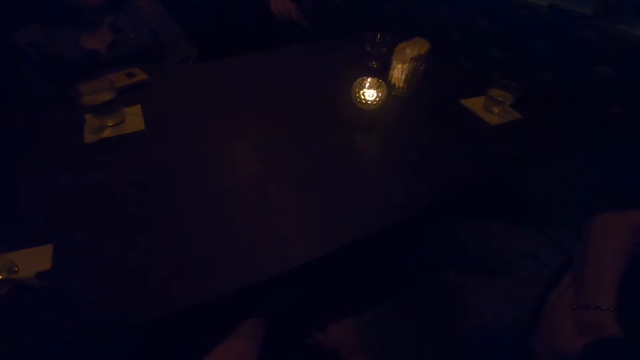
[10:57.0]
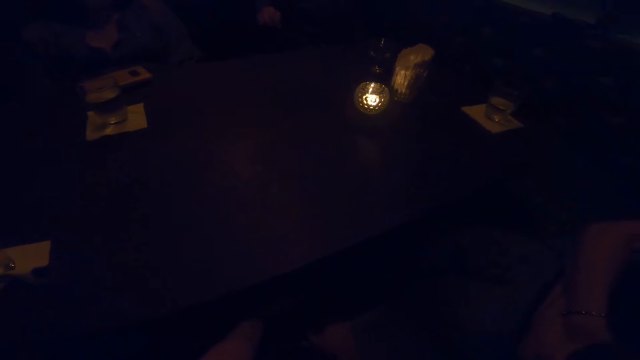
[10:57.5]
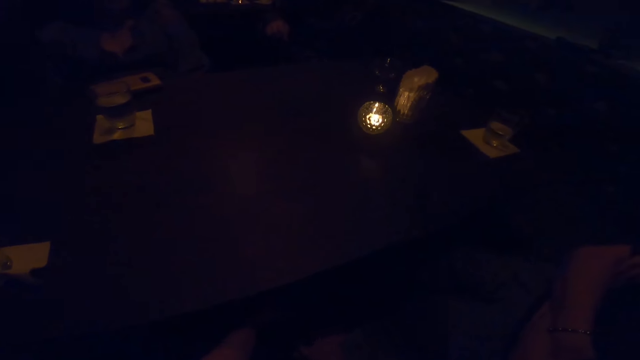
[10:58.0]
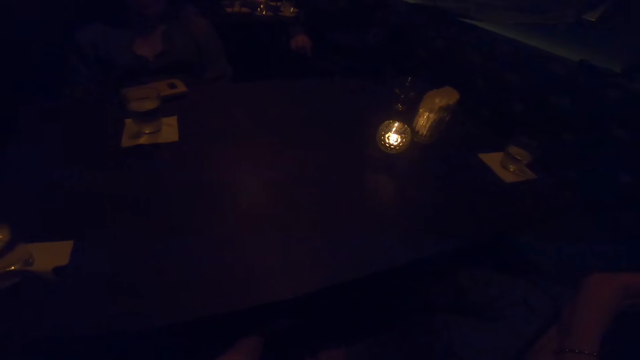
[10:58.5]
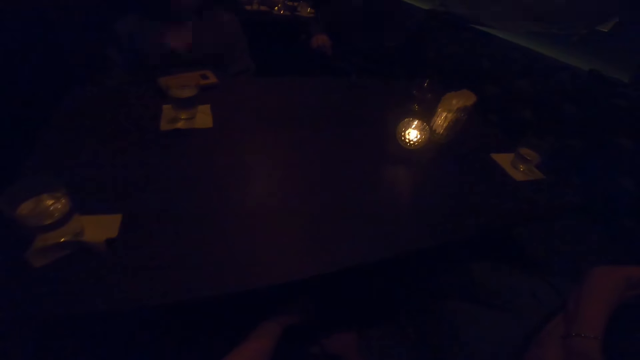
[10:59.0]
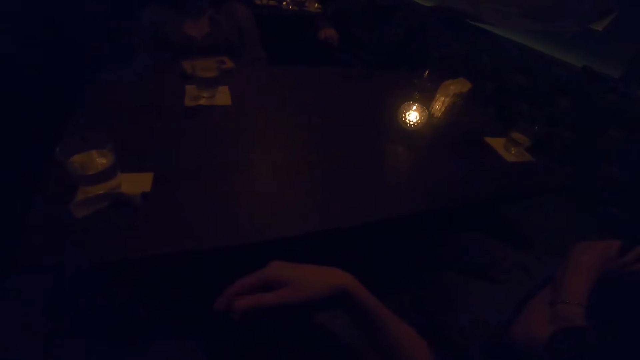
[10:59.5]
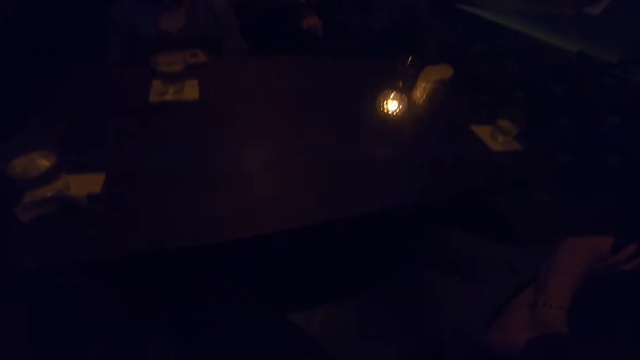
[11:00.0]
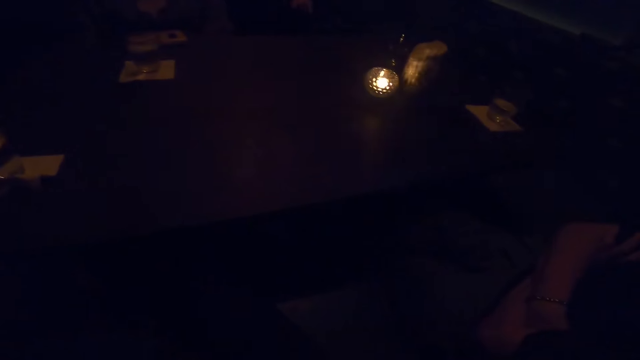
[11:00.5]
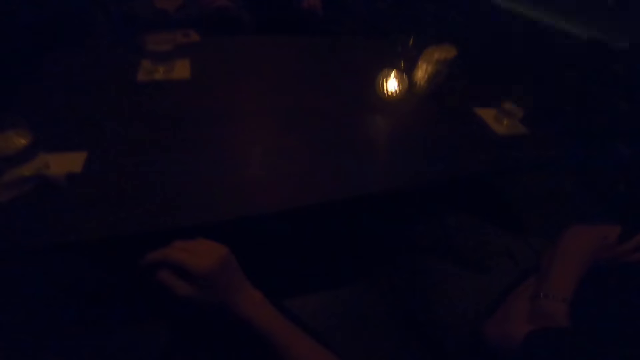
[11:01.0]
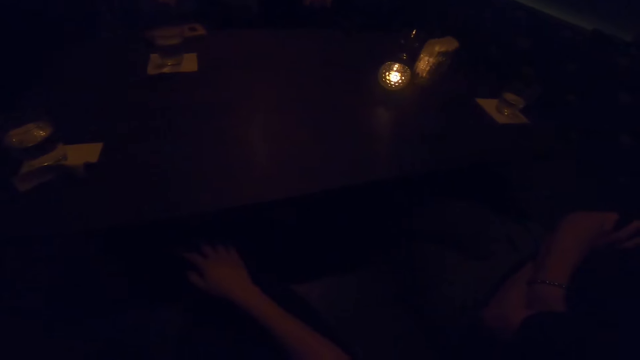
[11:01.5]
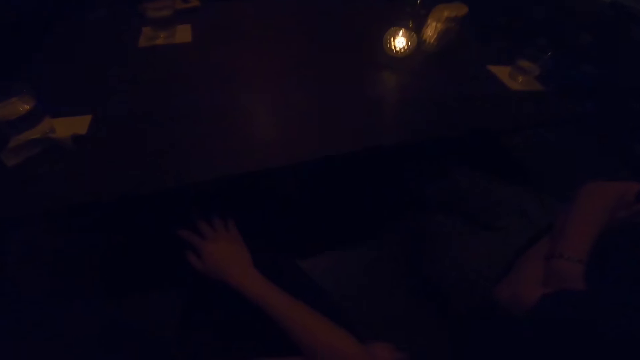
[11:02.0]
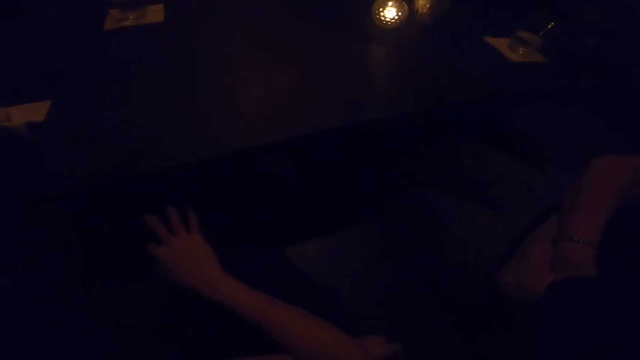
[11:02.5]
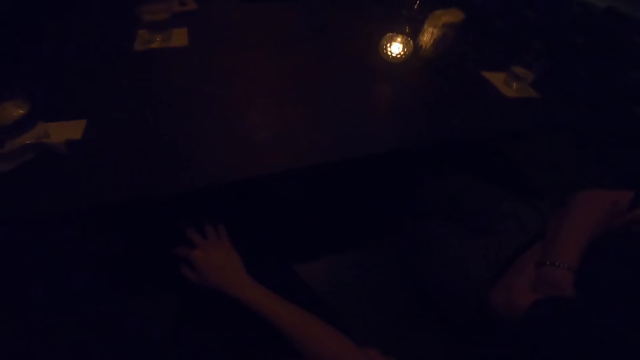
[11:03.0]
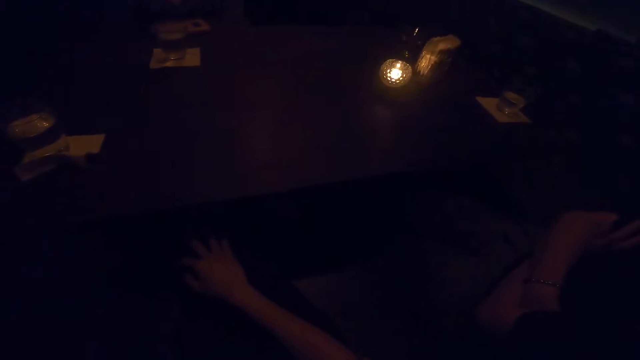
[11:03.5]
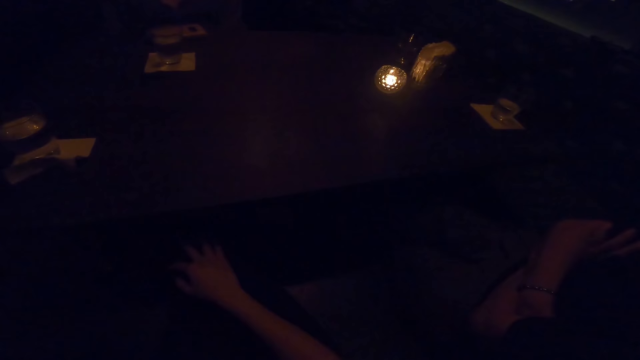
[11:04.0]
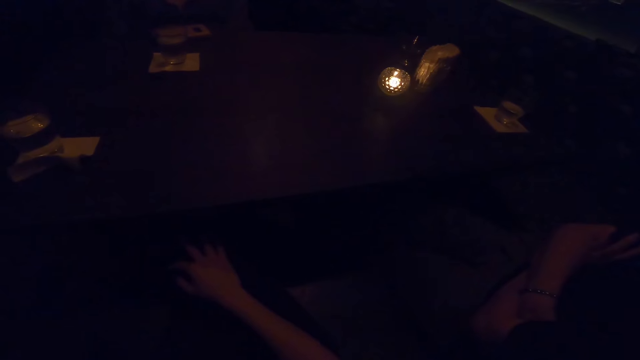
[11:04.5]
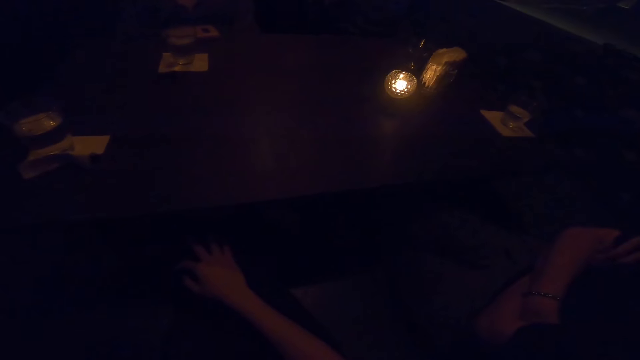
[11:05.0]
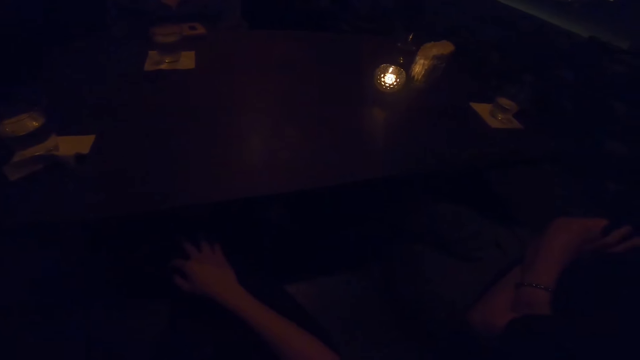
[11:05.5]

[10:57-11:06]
The camera wearer lifts her hand. She places her hand on her lap. She stares at the table.

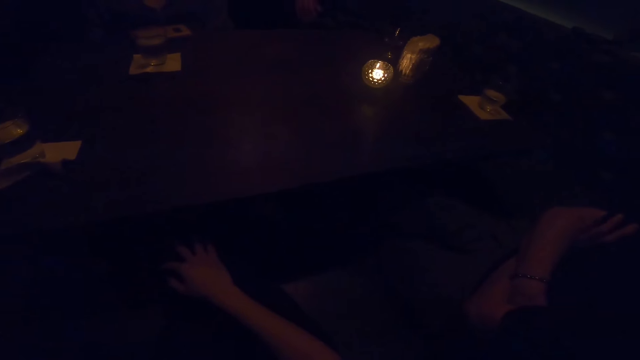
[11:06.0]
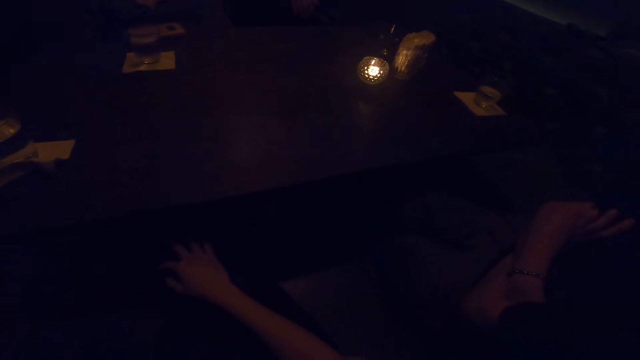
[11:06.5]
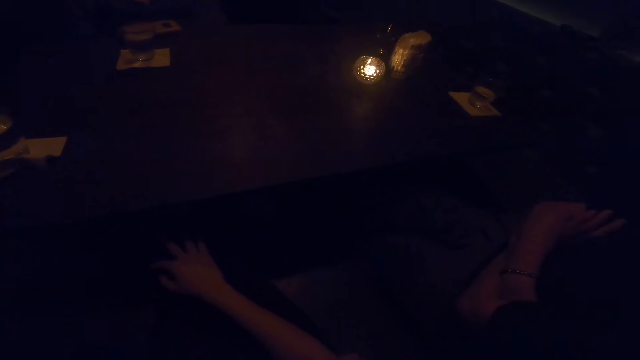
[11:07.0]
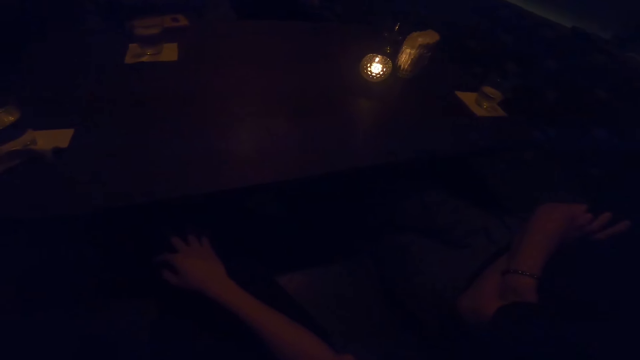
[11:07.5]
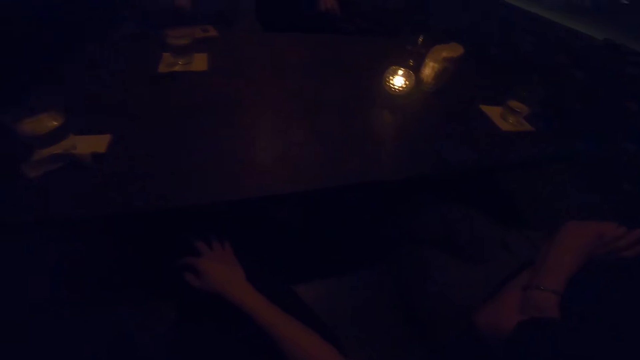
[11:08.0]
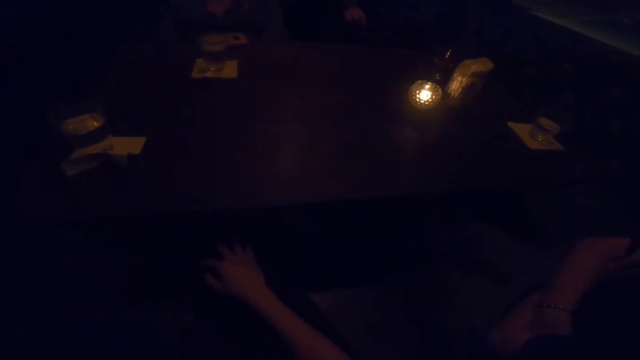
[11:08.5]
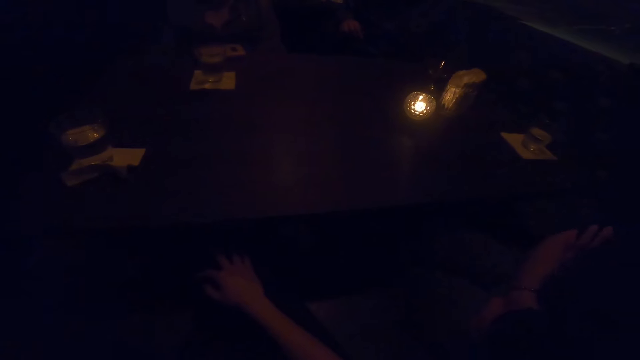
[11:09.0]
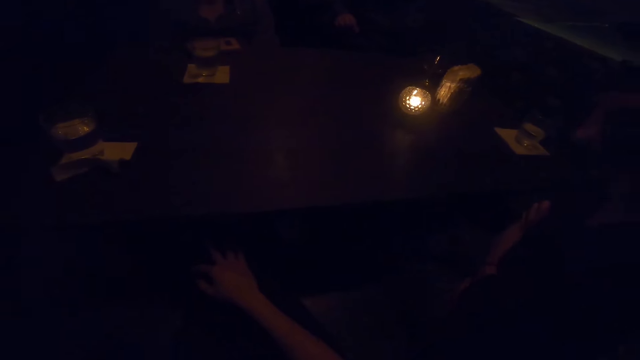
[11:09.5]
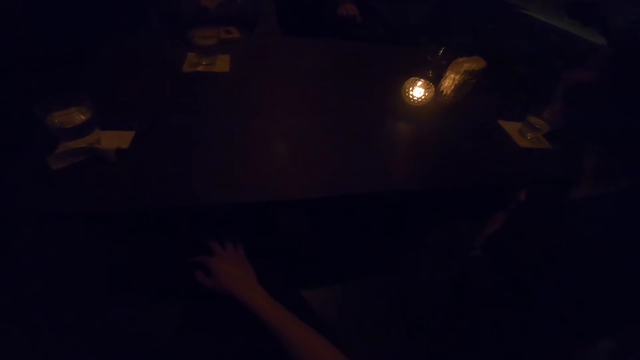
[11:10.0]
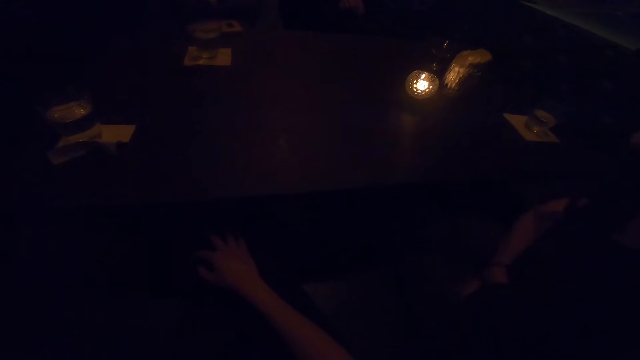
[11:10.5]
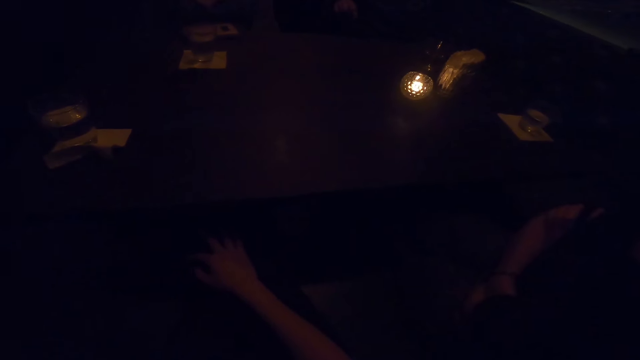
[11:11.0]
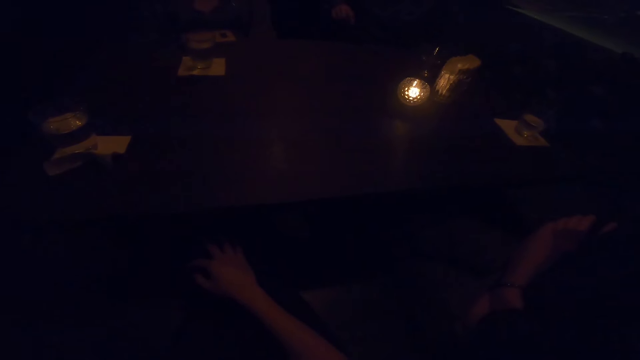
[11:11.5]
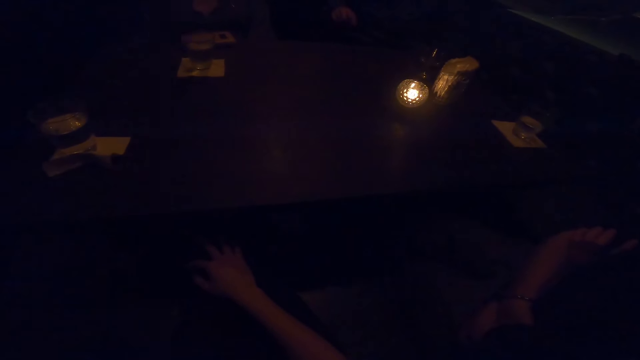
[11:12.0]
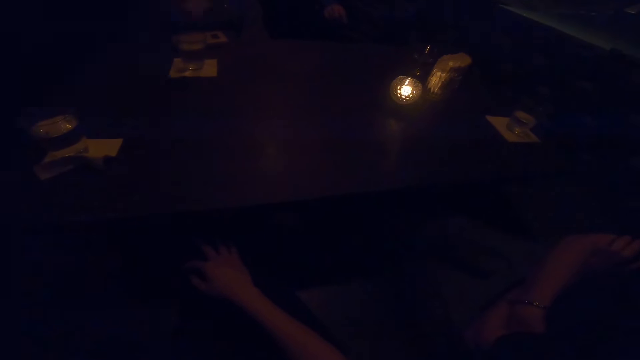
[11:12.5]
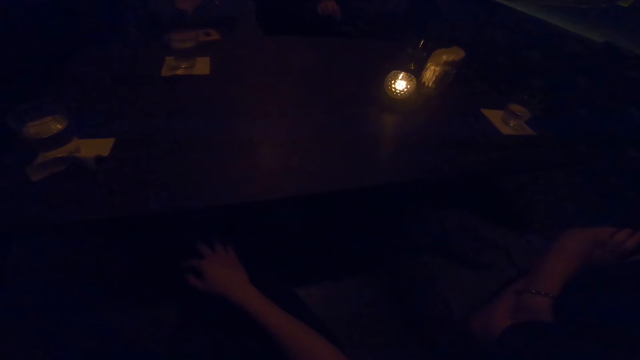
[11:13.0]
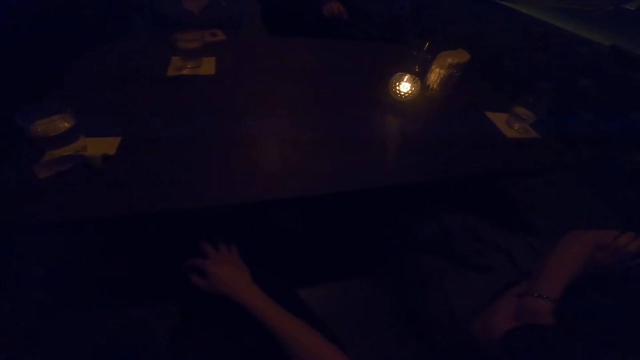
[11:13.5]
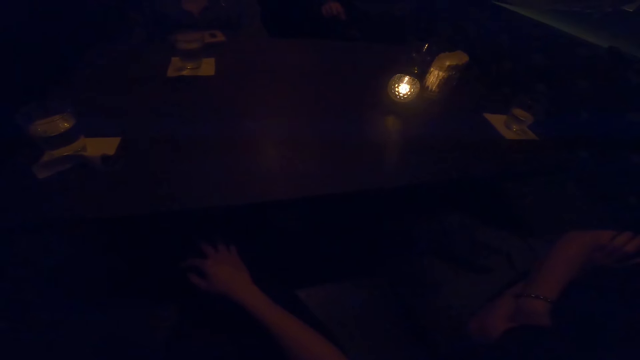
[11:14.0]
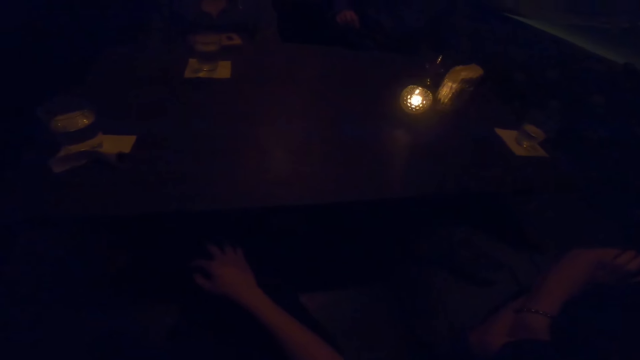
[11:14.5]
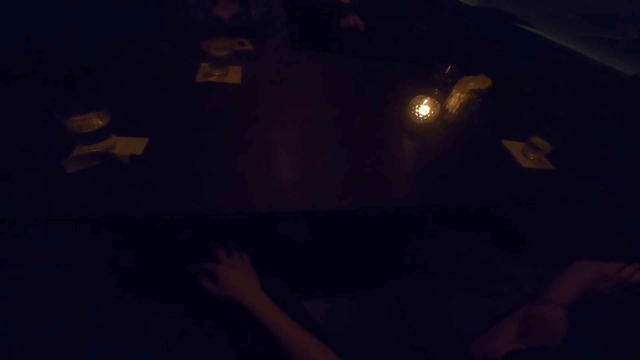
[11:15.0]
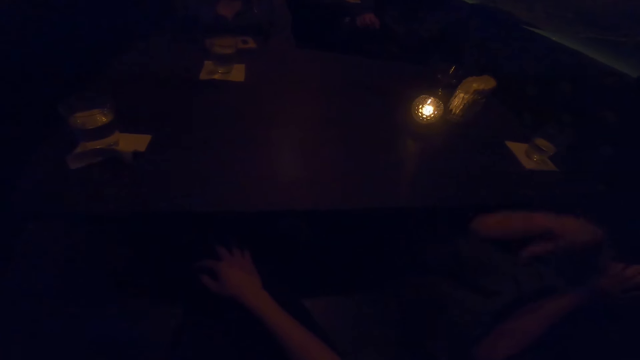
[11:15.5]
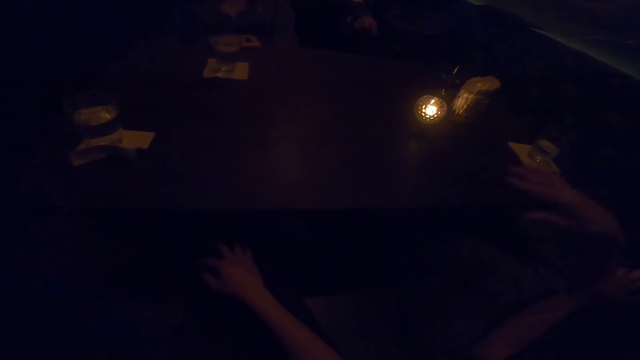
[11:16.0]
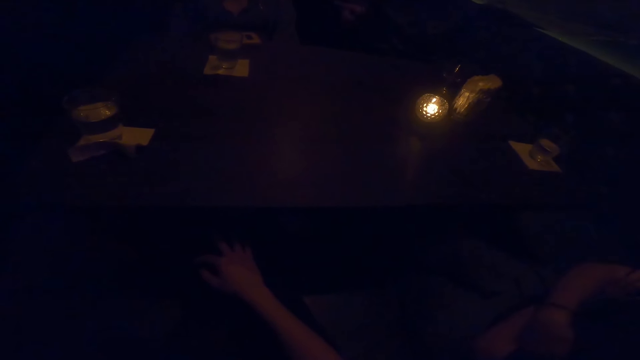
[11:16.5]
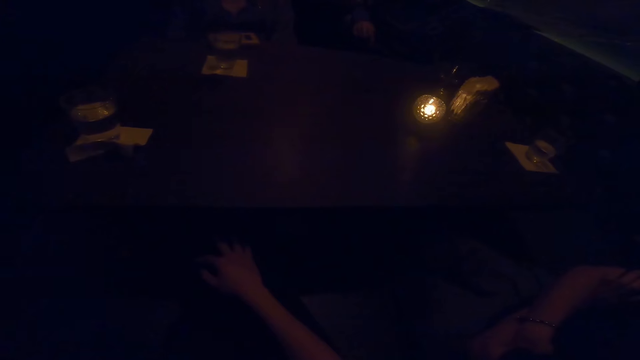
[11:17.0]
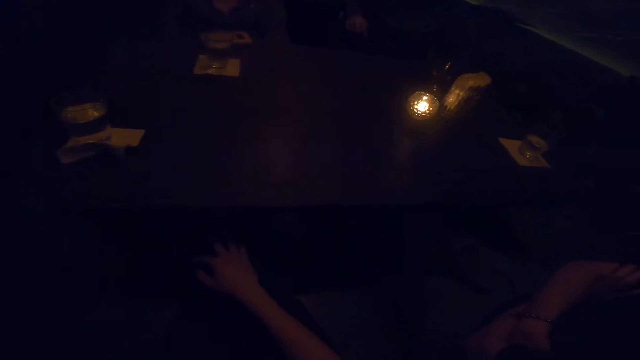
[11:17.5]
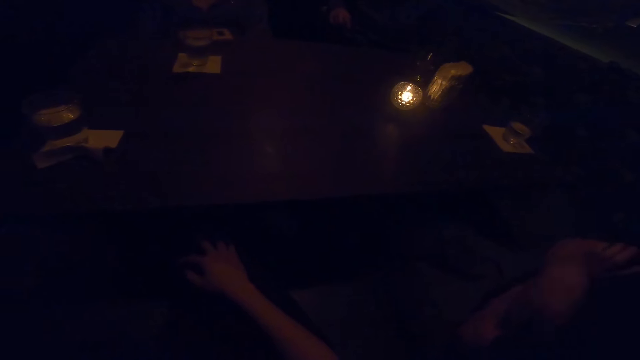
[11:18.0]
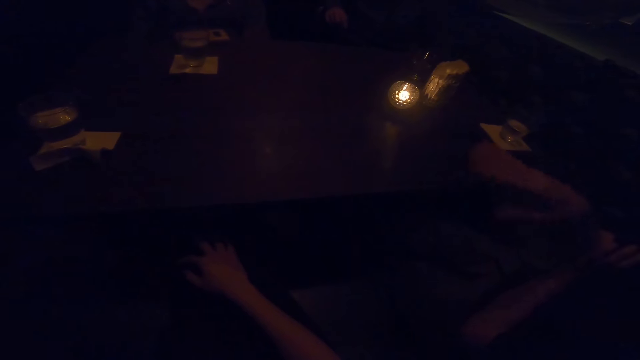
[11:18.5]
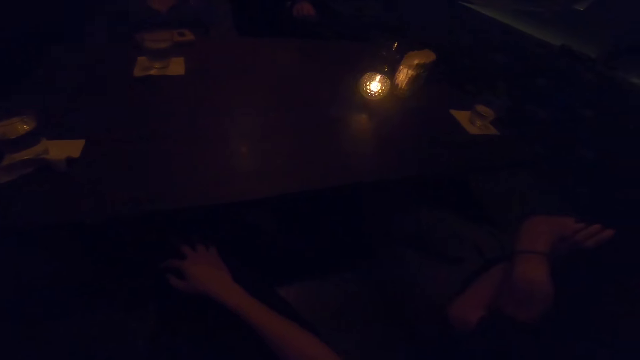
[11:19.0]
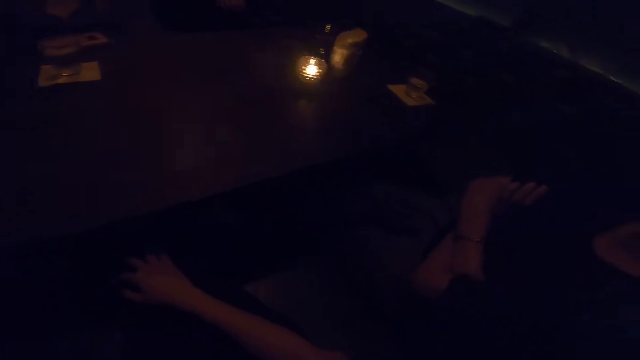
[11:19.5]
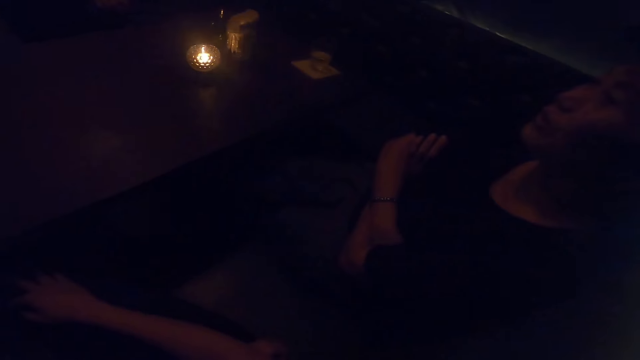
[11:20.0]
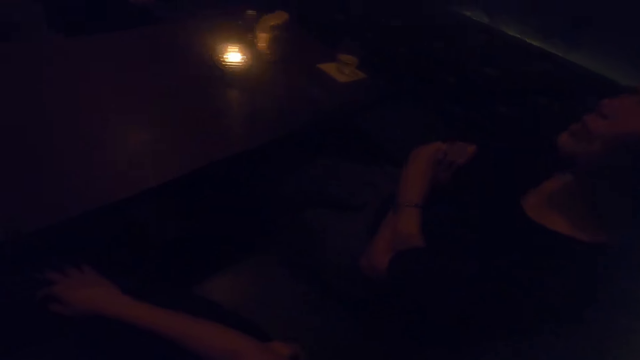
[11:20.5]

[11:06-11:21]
A woman bends forward toward the table. The woman bends backward. The woman converses with the camera wearer, another woman and a man. The first woman makes gestures with her right hand. The man points at the other woman. The first woman uses gesture. The camera wearer turns around. The first woman converses with the man. The camera wearer looks at the first woman.
